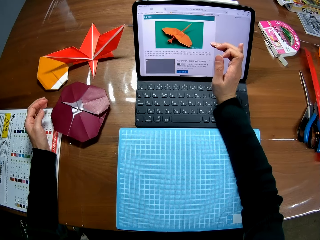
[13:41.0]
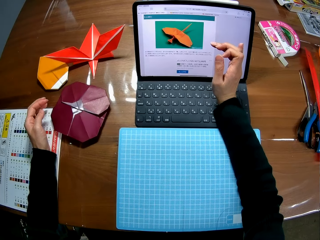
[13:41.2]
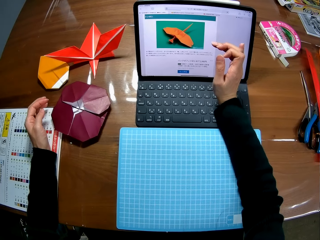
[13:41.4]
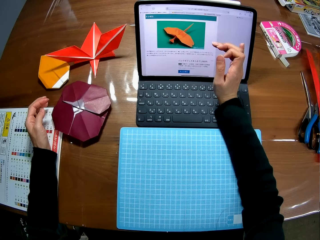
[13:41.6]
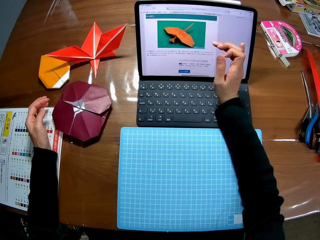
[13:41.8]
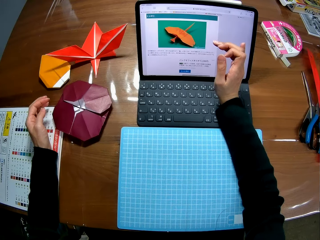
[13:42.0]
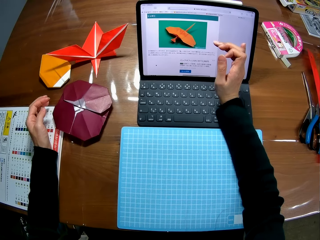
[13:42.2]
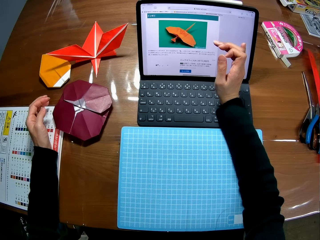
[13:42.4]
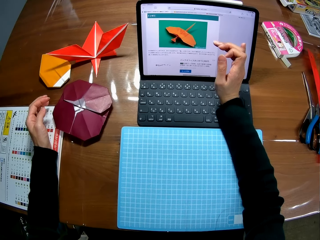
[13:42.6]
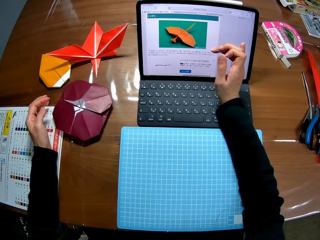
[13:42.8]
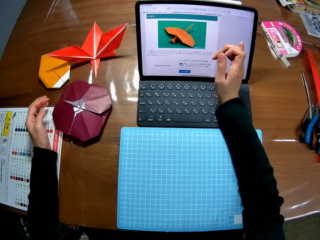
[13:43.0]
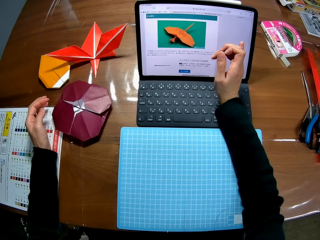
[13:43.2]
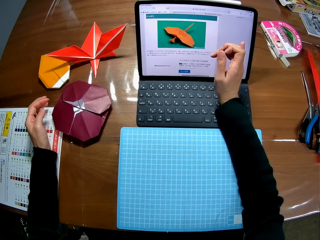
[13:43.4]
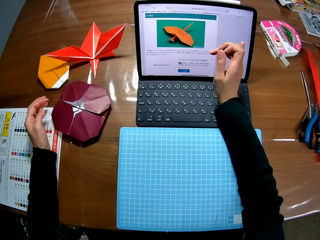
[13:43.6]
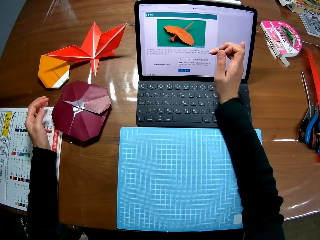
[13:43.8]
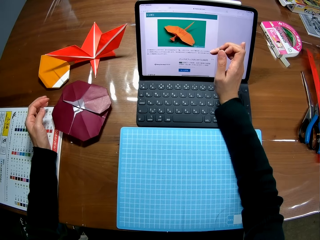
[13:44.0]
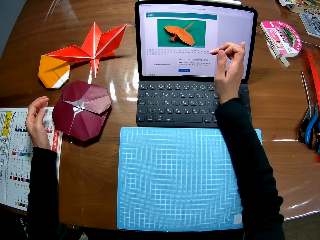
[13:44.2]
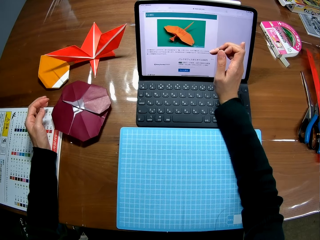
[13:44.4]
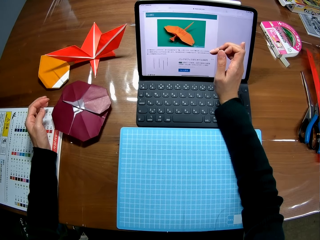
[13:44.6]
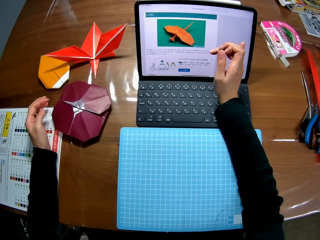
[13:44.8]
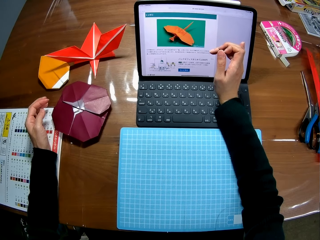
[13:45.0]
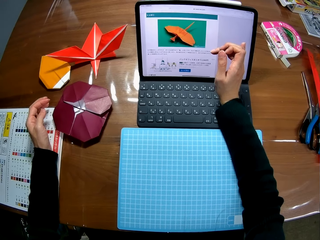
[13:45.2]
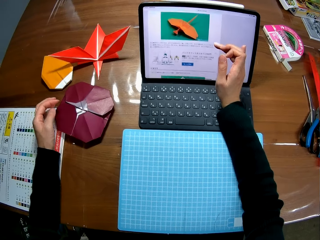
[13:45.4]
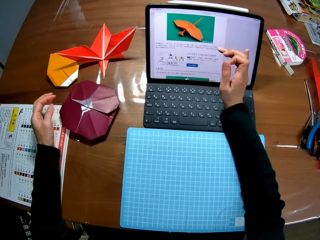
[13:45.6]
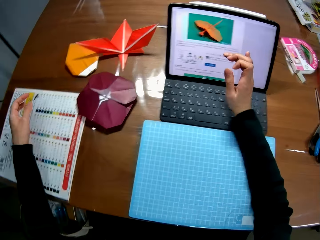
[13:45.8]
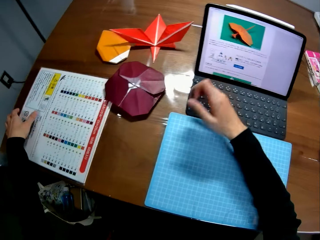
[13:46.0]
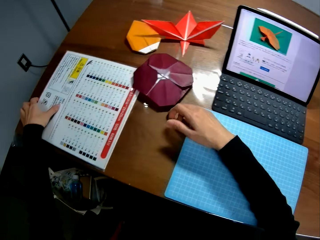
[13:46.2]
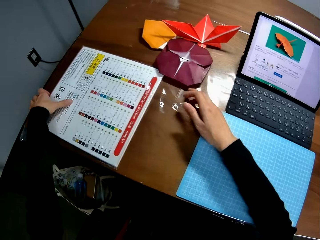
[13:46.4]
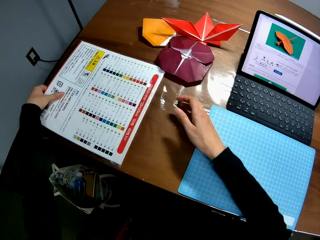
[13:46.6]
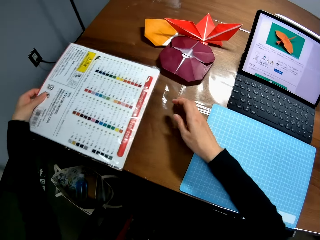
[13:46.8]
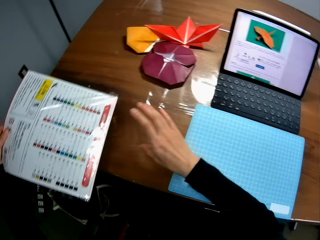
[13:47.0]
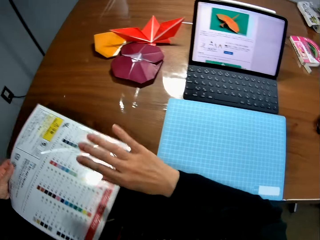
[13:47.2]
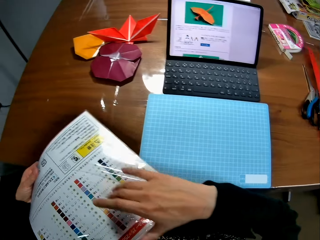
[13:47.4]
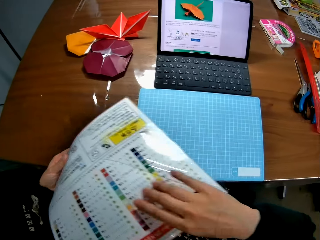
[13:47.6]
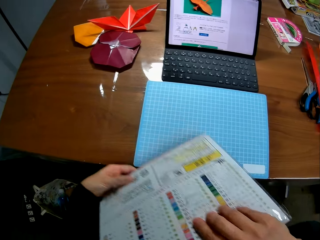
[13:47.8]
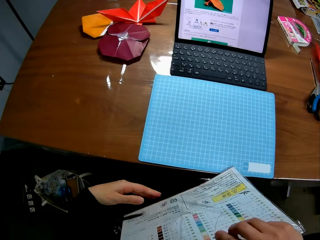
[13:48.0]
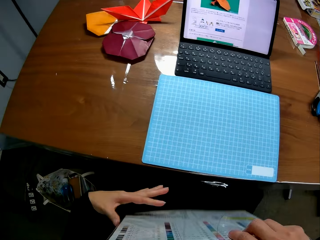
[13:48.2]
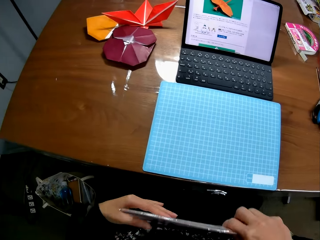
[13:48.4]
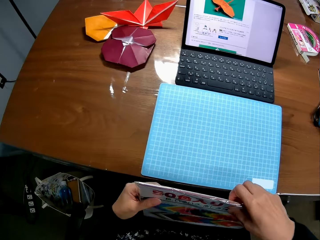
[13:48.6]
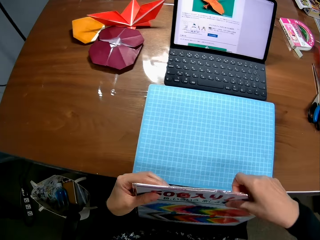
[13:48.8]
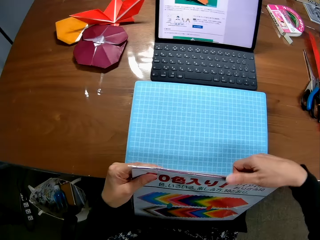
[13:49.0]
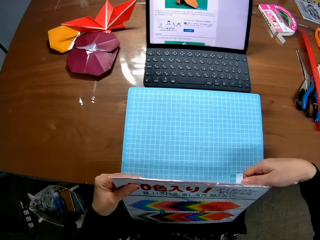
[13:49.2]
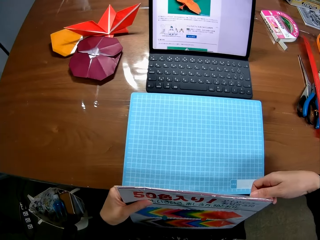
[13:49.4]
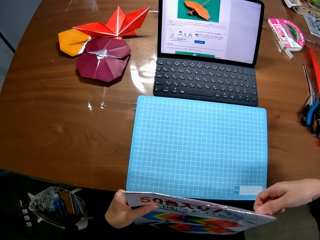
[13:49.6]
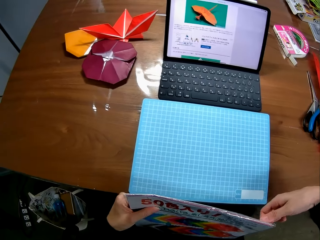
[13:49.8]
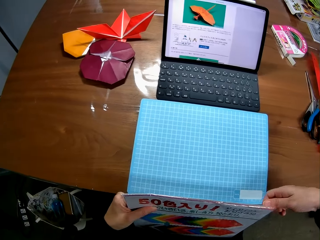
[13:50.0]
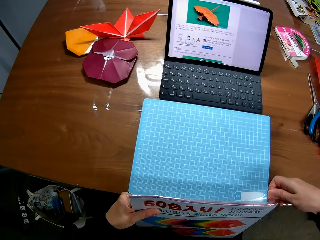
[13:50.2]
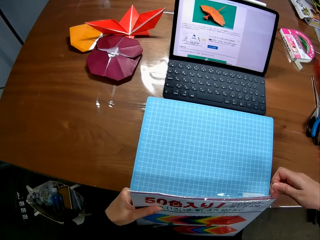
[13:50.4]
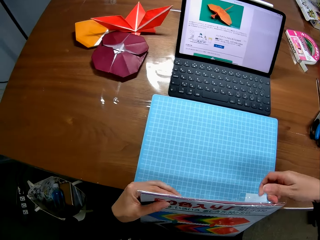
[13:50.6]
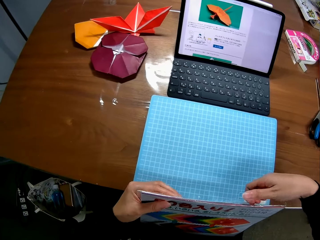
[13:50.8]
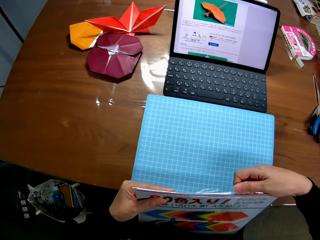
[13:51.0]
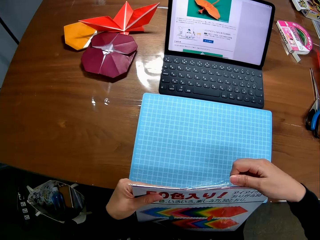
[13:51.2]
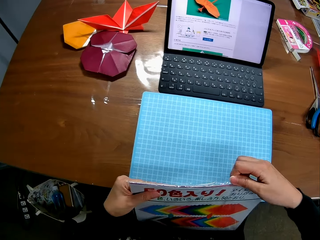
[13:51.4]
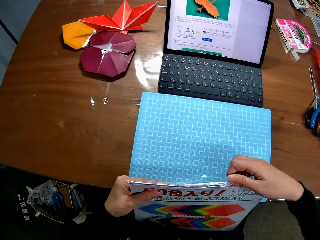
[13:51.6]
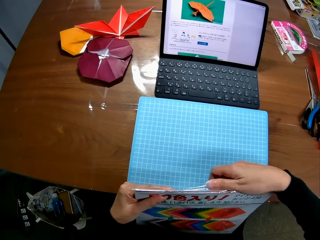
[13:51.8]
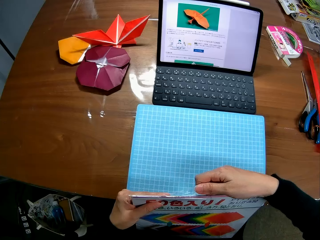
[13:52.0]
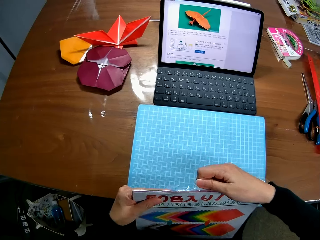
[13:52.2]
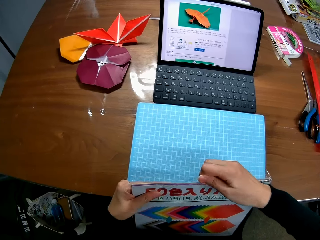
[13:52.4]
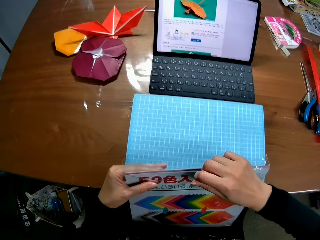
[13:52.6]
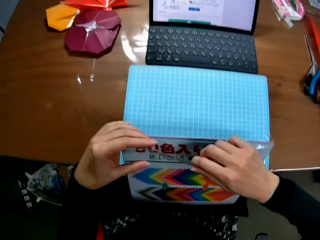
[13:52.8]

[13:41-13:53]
The camera wearer pauses touching the screen. They read the details of the image. They touch the screen. They pick up the folder and open the folder.

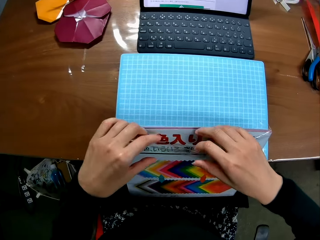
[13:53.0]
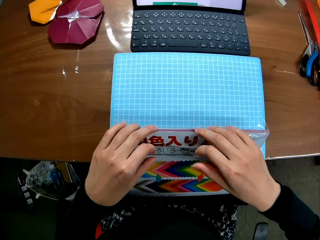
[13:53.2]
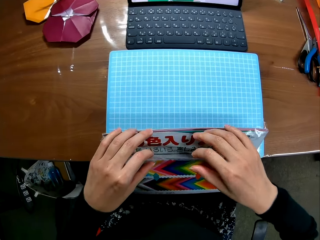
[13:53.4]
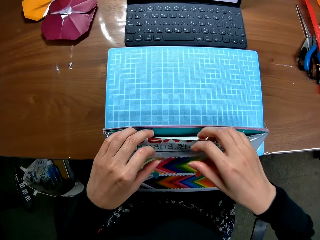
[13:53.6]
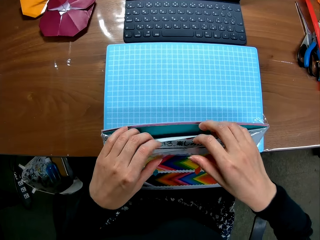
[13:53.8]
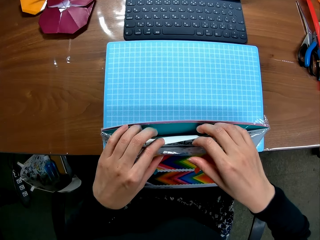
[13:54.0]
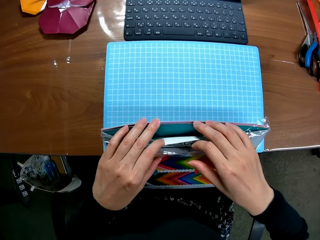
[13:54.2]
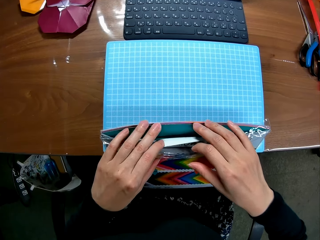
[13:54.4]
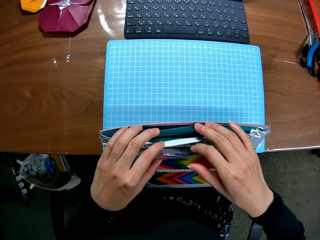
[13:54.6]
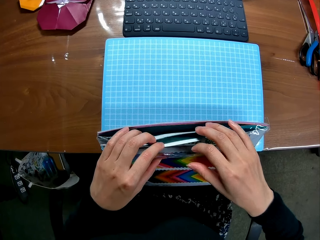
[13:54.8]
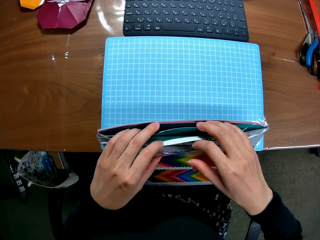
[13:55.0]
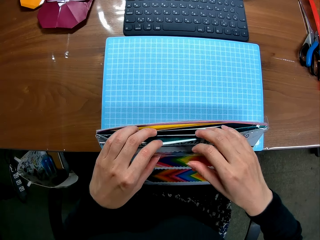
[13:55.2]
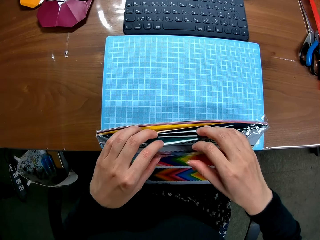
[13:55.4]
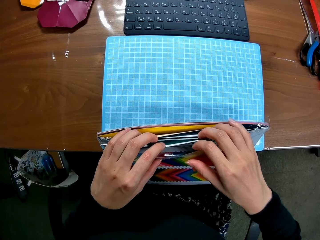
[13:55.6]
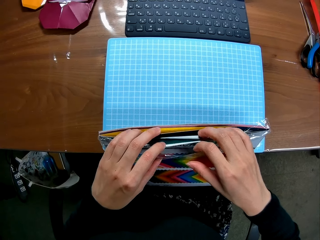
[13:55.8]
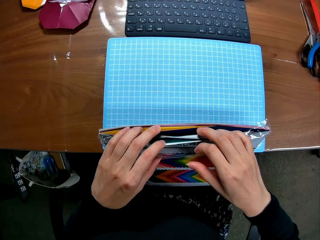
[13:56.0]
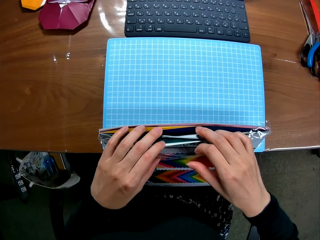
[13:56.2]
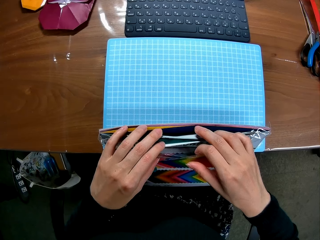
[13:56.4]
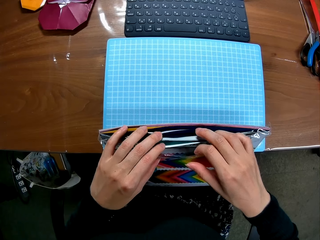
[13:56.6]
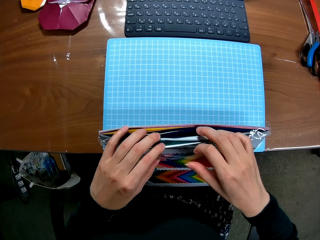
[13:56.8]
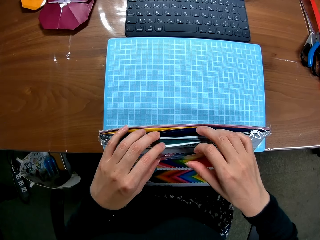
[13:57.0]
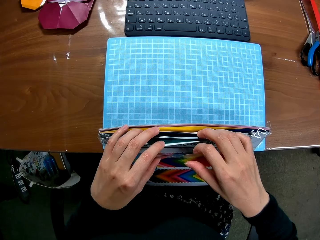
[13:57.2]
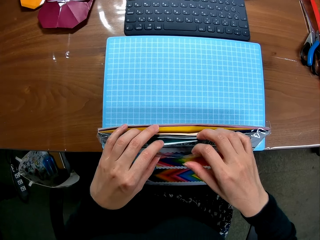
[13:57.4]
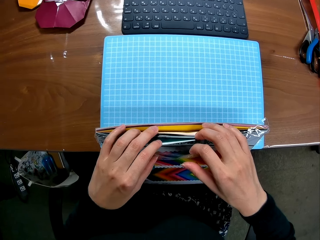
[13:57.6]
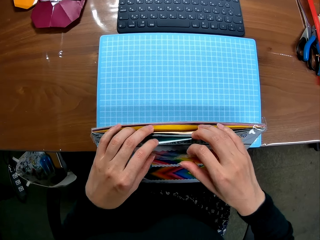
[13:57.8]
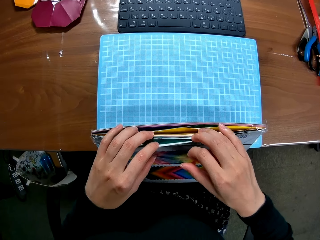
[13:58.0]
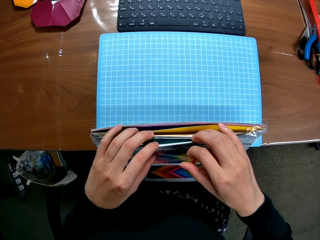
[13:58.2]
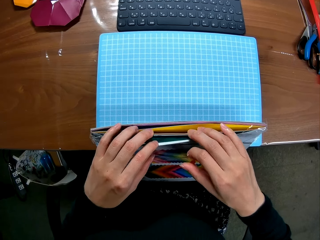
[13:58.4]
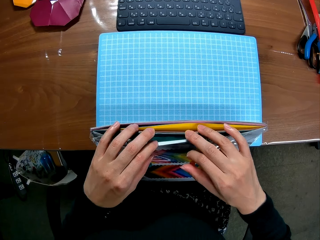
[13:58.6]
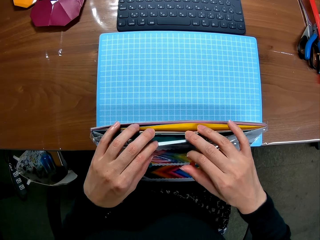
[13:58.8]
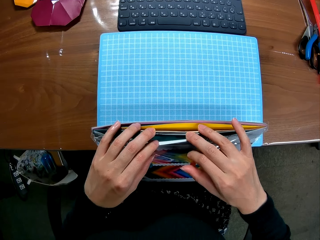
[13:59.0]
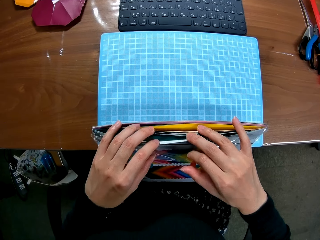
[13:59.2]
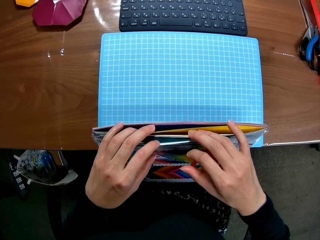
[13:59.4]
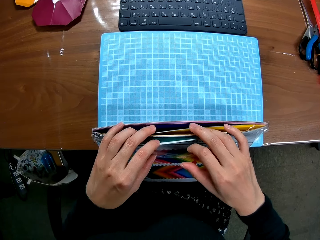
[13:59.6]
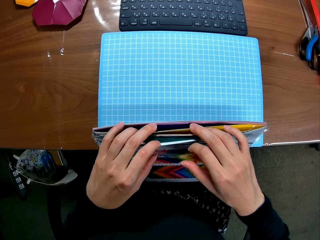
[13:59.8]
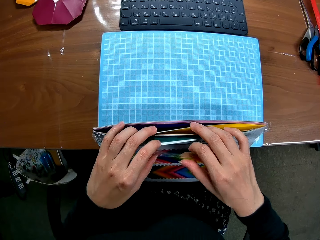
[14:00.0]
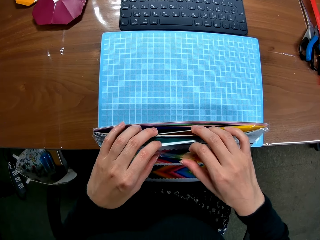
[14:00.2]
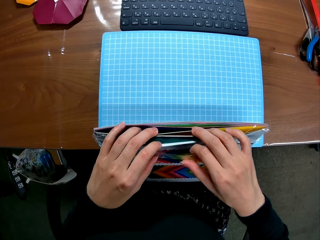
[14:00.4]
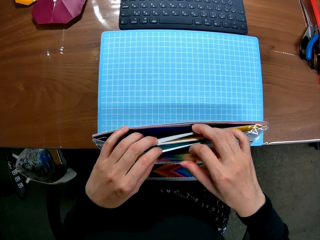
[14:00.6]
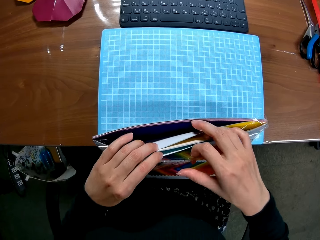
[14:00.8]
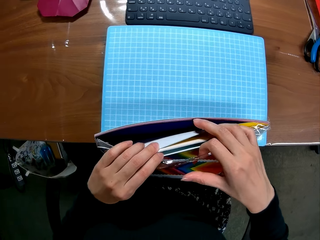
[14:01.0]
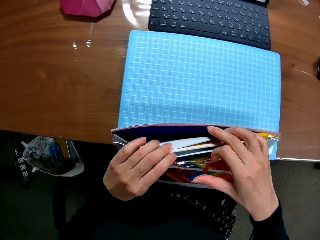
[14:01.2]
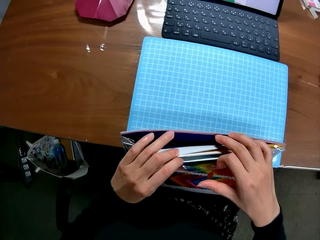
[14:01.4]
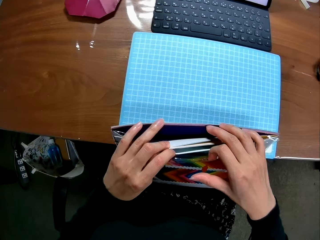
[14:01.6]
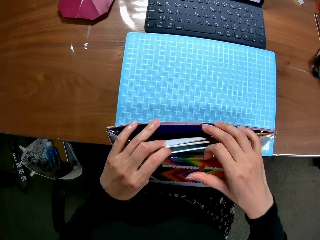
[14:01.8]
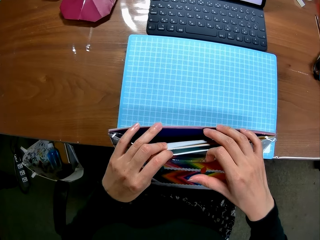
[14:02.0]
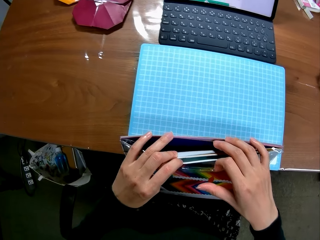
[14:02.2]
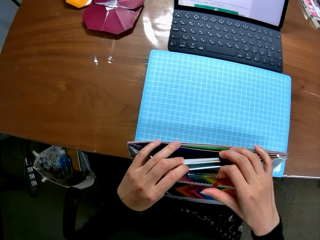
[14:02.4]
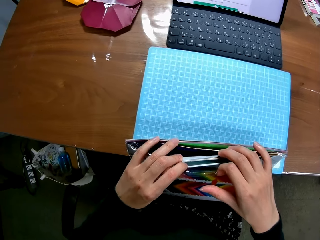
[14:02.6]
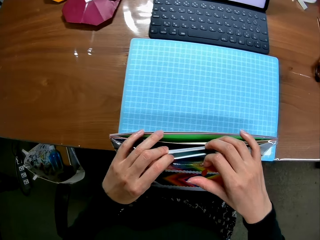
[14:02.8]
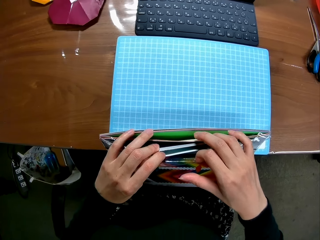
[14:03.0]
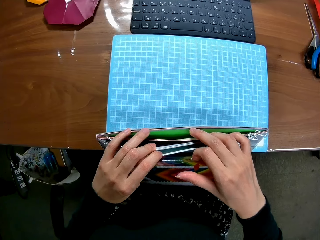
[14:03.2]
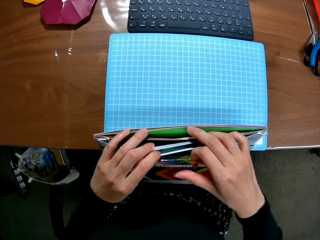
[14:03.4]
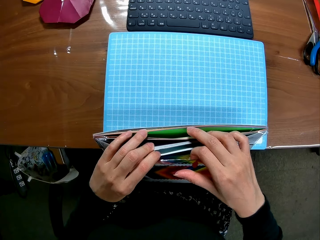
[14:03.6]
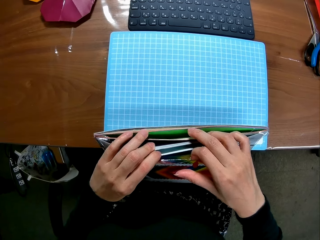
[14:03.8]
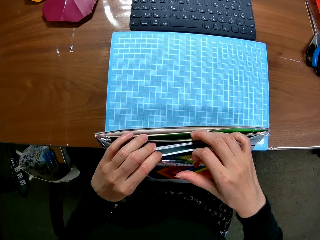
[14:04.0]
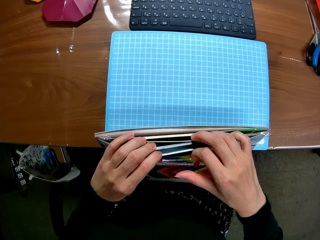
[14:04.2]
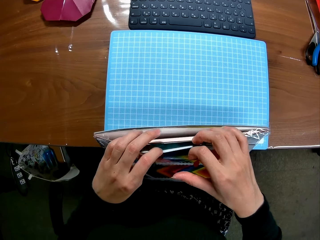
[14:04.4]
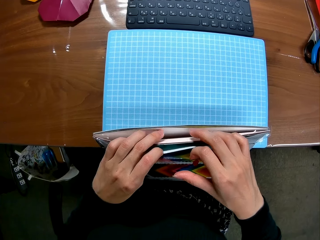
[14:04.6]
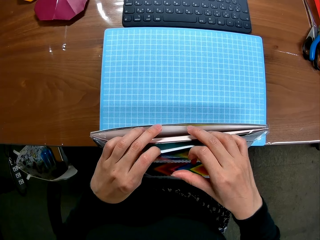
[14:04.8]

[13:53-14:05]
The camera wearer searches the folder. They look for craft paper.
